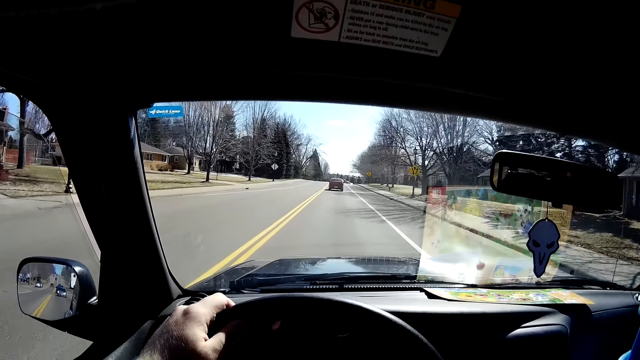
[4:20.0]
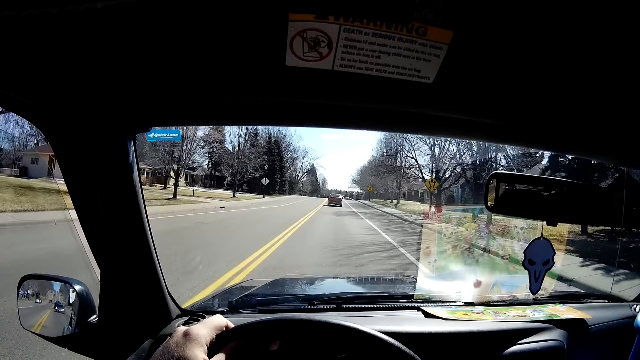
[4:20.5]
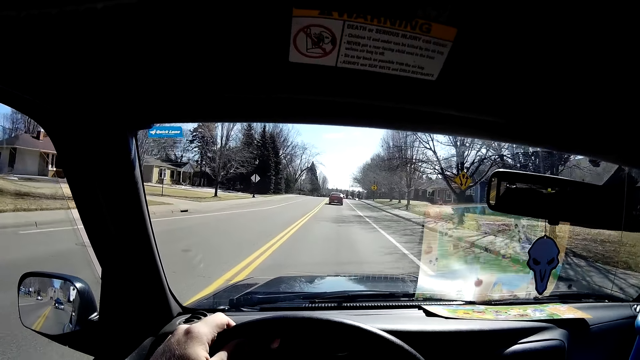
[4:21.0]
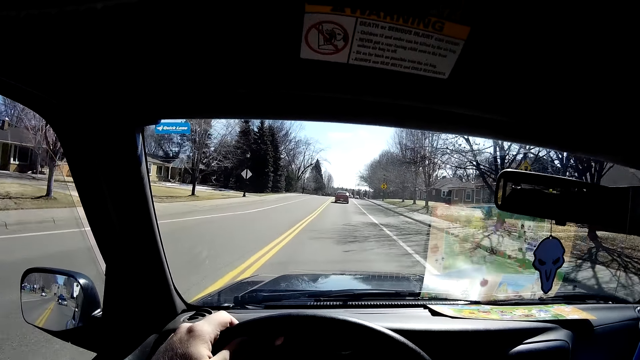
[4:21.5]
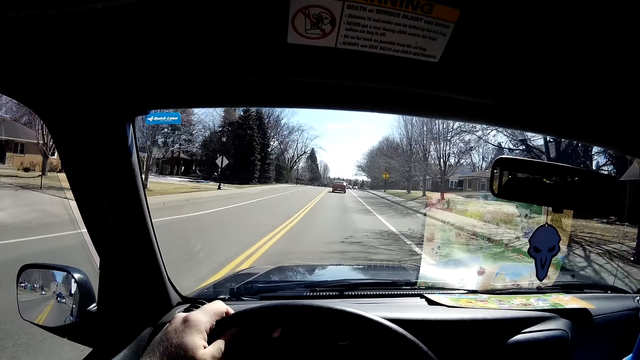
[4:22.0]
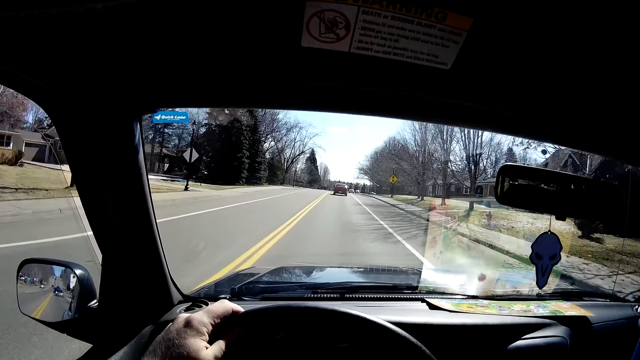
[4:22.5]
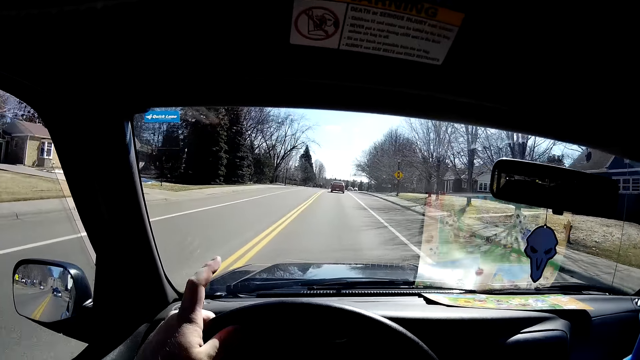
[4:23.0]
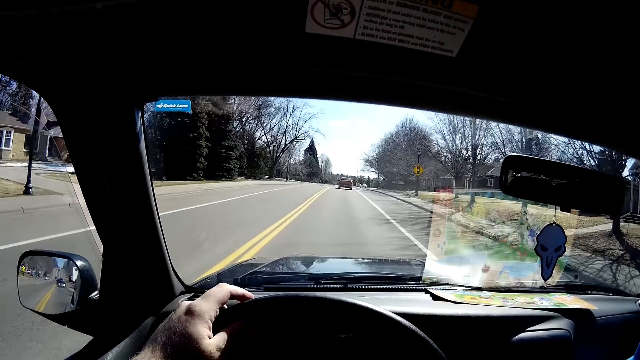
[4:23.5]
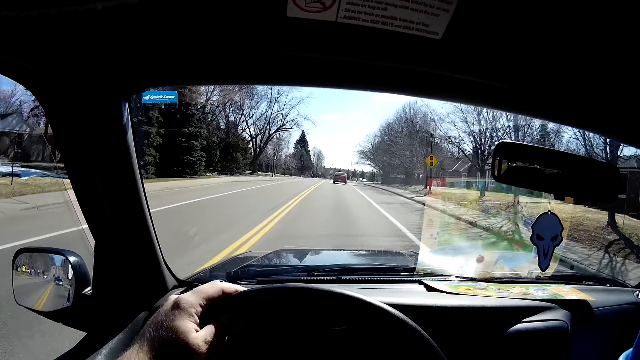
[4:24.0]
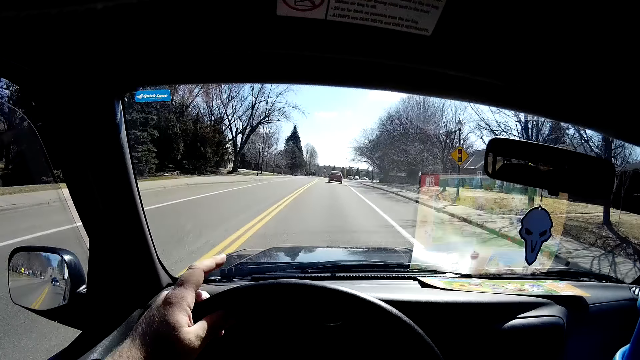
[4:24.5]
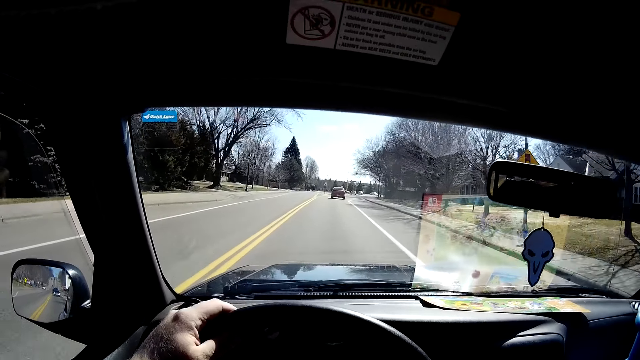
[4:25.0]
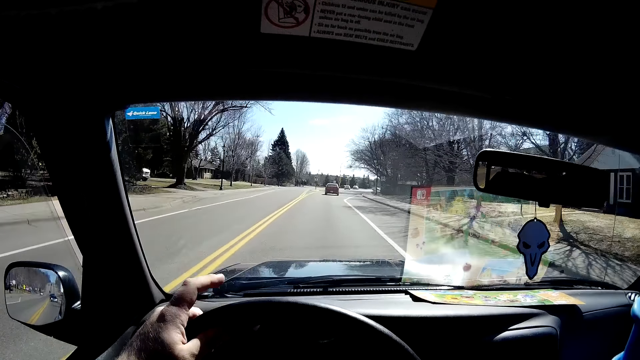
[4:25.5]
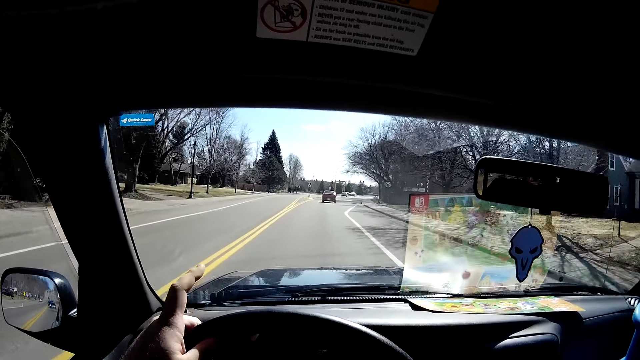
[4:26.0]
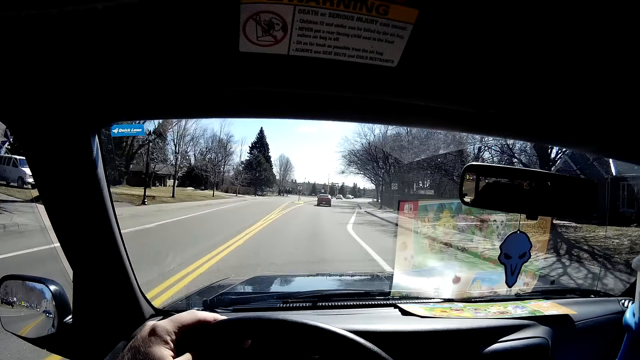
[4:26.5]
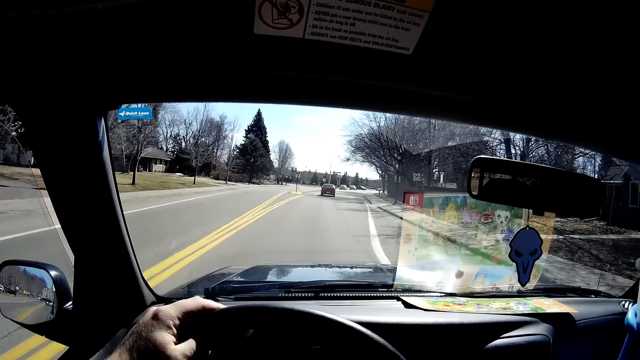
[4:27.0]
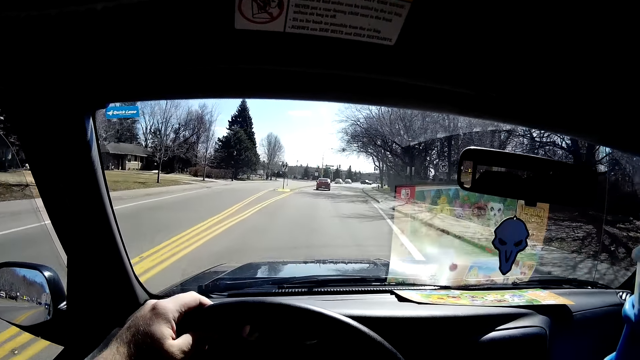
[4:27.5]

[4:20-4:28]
The camera wearer taps a finger on the steering wheel.

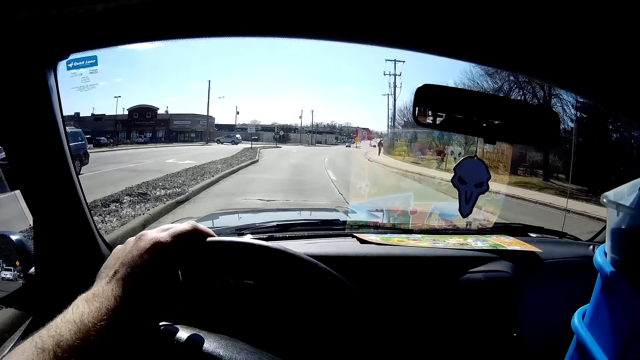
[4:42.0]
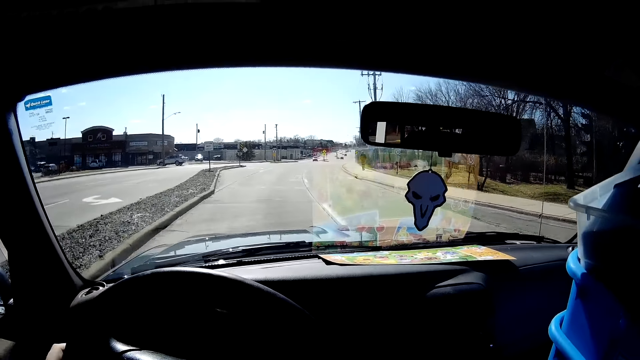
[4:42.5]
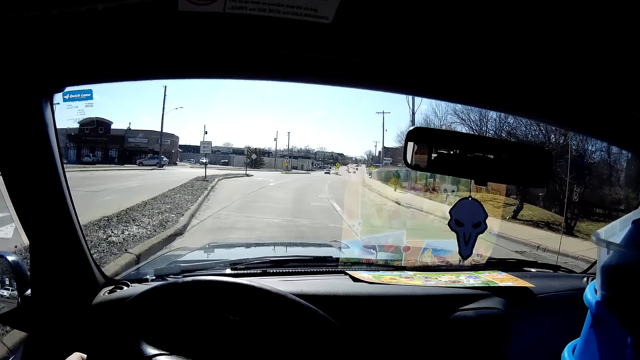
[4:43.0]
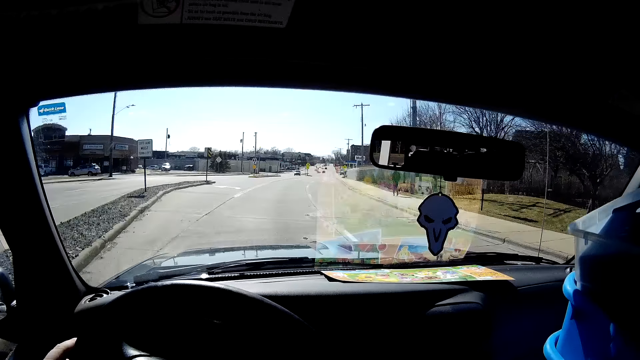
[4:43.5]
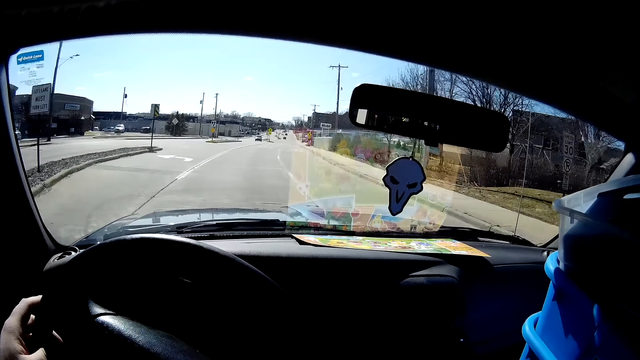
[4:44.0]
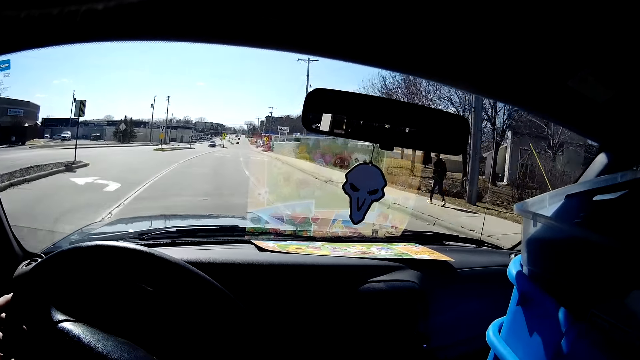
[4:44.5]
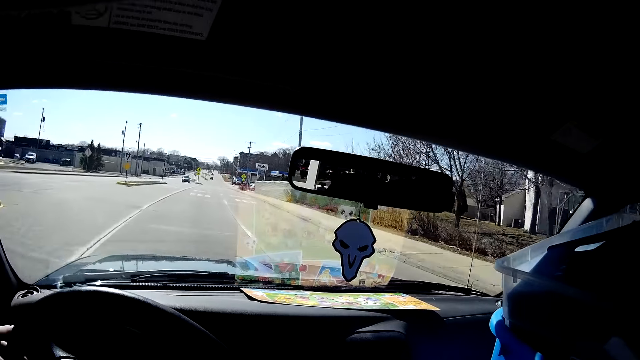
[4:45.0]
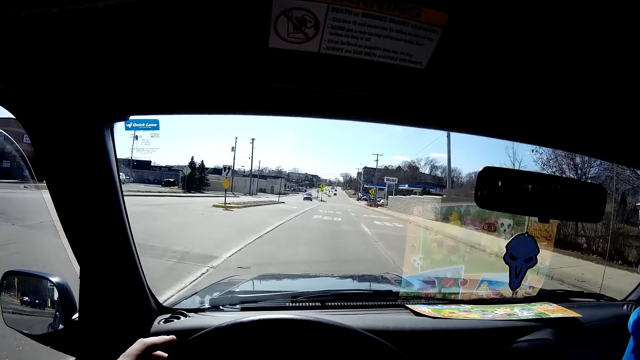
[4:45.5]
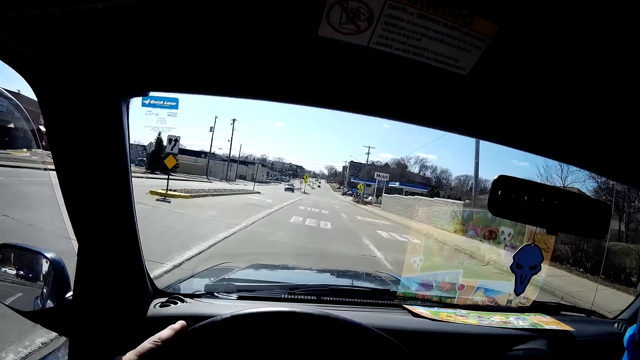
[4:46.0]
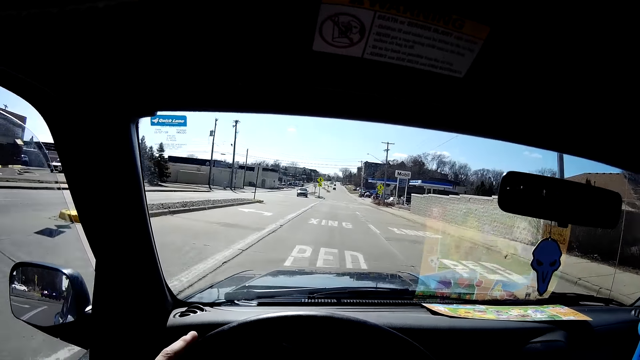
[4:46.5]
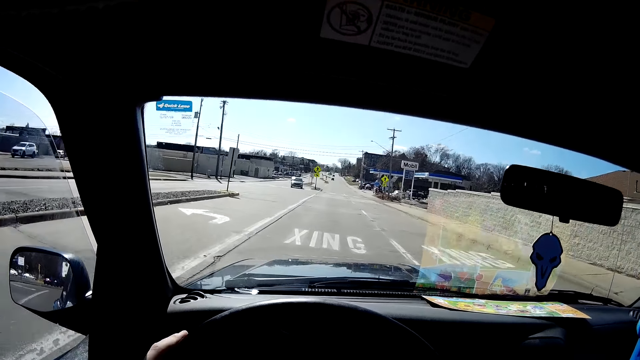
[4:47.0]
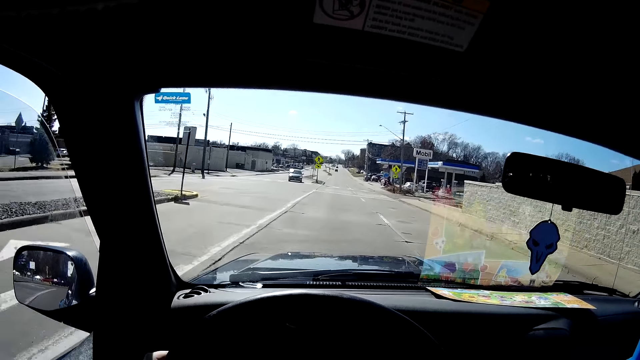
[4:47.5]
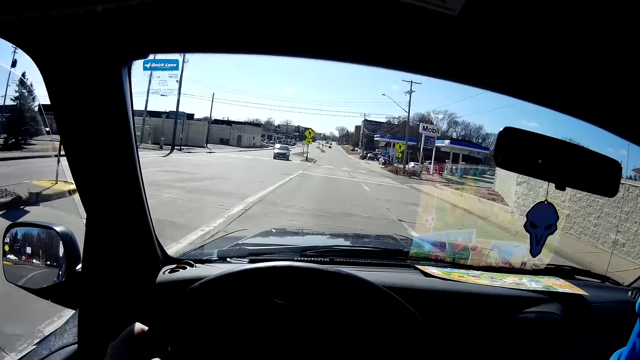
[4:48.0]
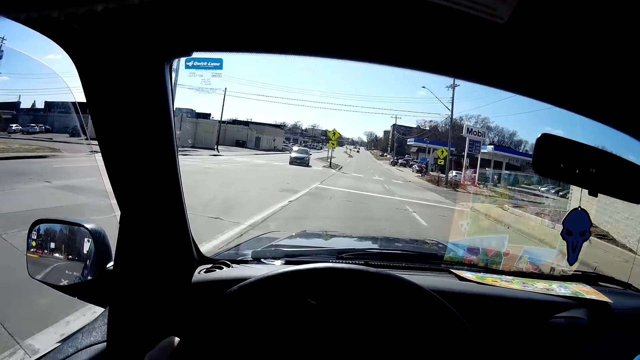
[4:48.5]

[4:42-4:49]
The camera wearer stops tapping on the steering wheel.

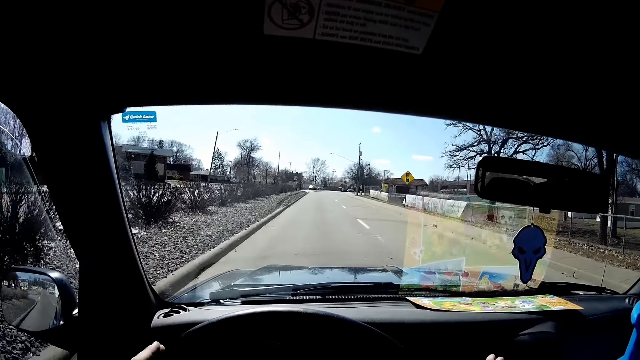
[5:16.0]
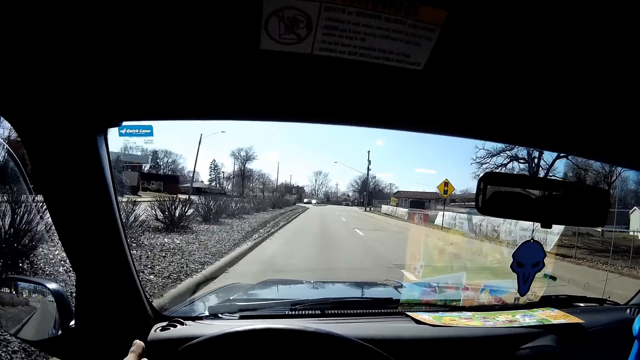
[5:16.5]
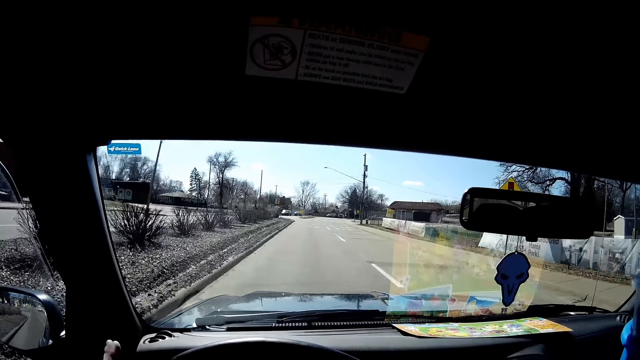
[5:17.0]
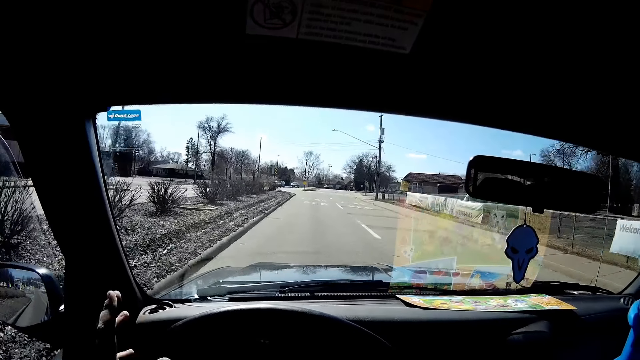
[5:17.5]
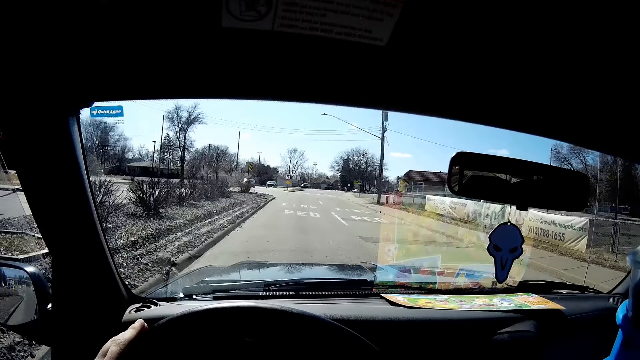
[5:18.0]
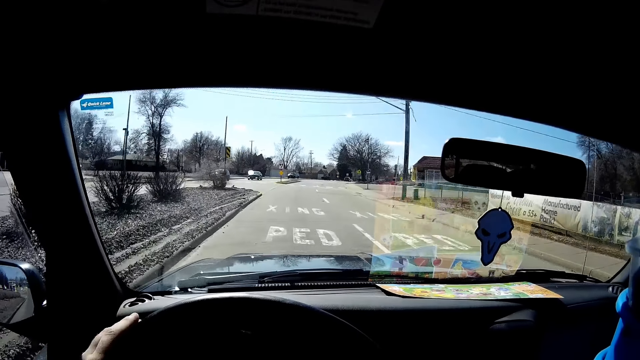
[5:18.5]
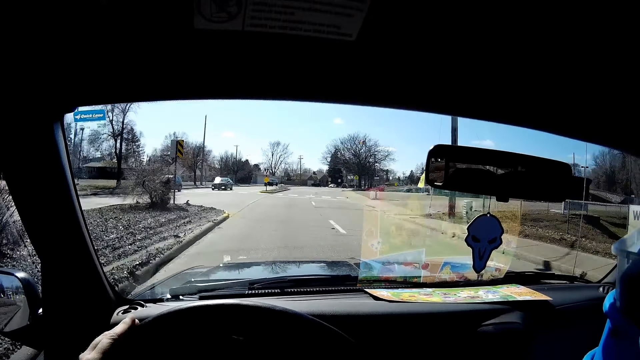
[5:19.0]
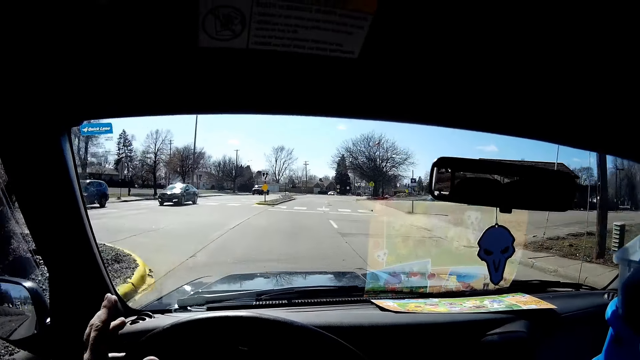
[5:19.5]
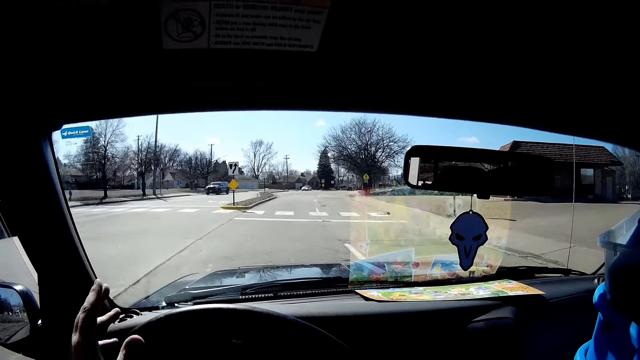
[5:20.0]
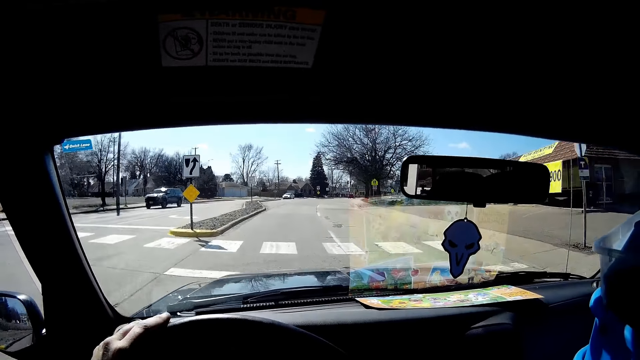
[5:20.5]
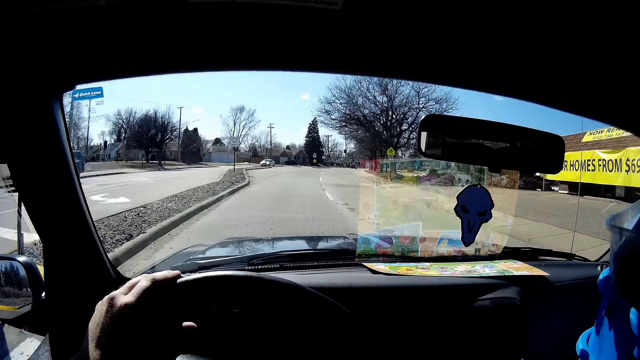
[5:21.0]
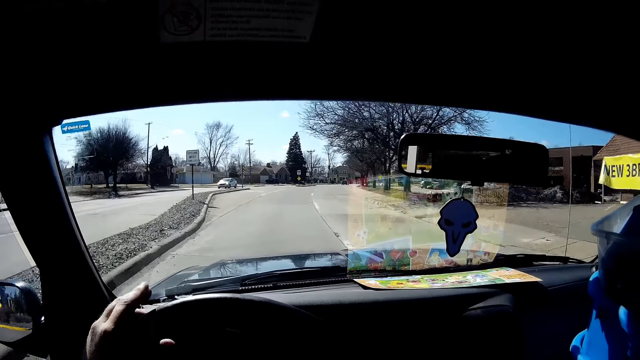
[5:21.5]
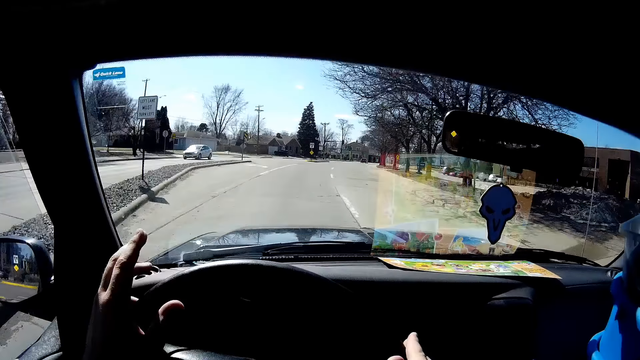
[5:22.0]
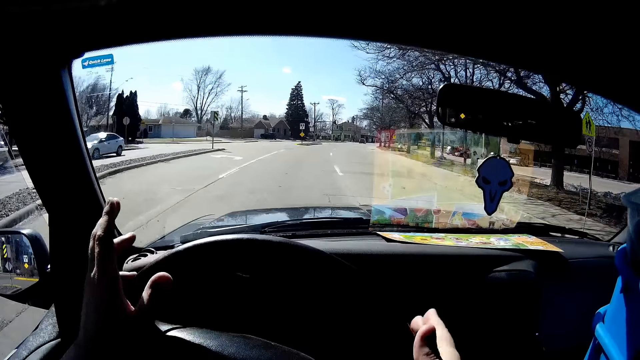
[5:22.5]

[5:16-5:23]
The camera wearer taps the steering.
